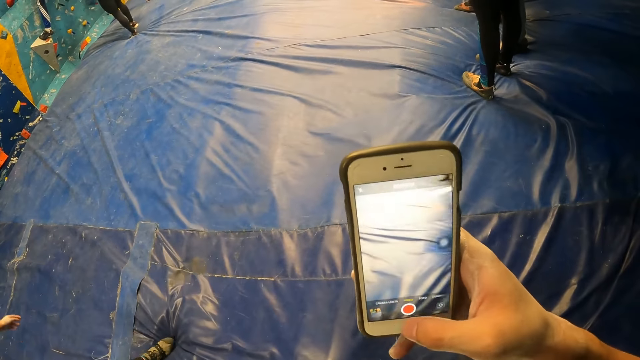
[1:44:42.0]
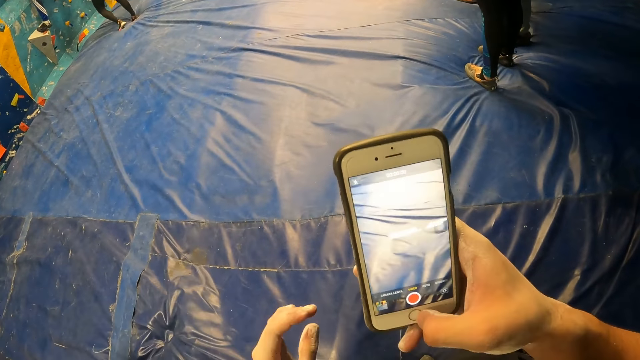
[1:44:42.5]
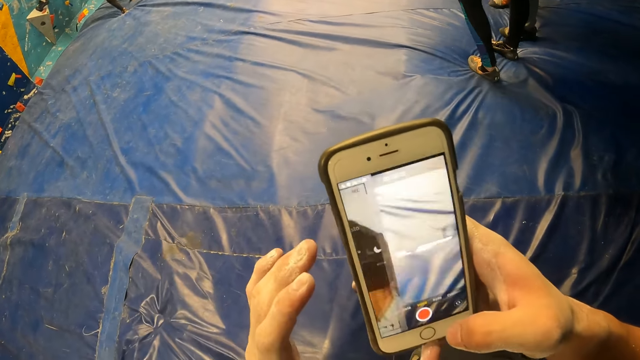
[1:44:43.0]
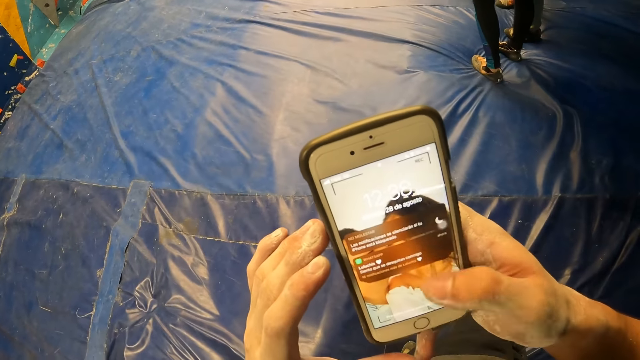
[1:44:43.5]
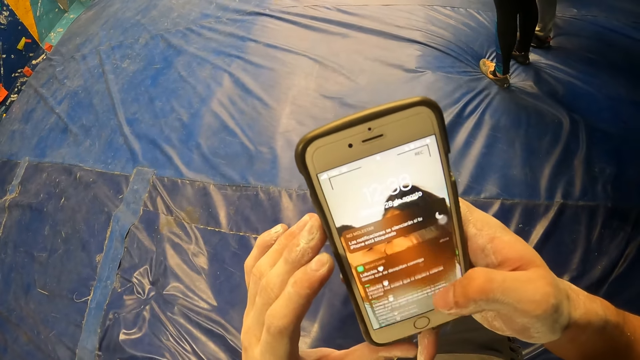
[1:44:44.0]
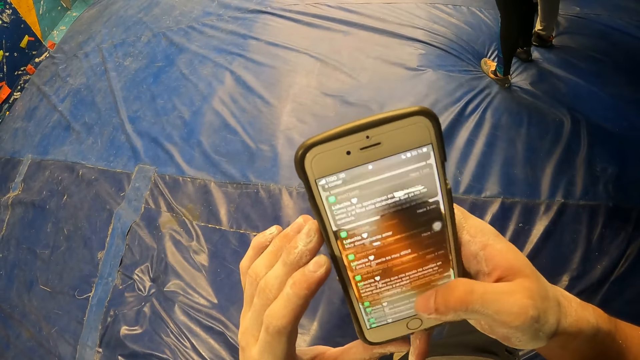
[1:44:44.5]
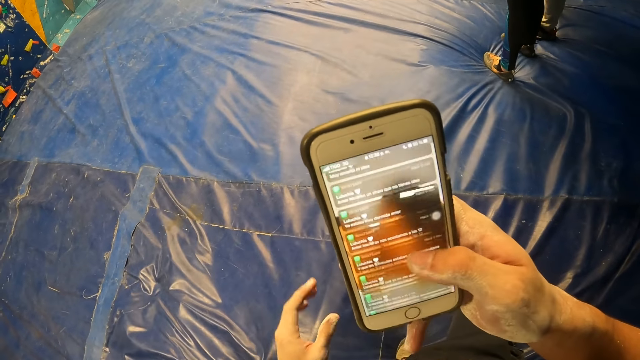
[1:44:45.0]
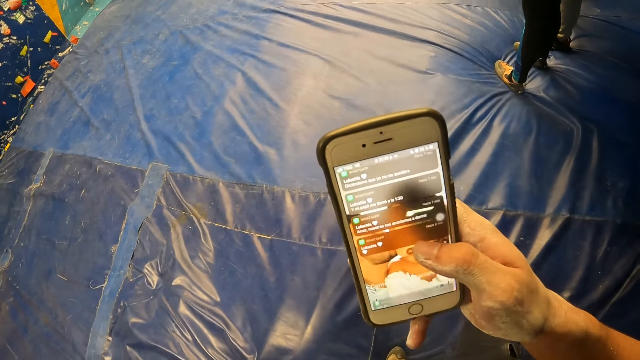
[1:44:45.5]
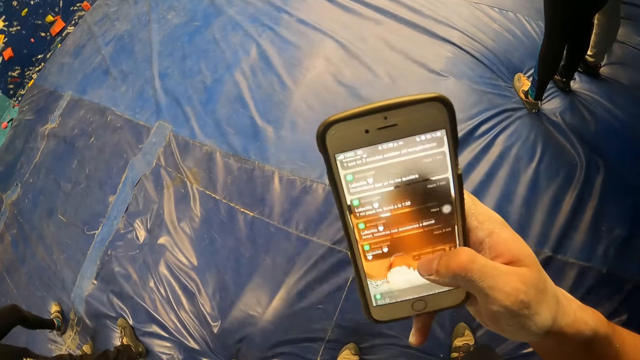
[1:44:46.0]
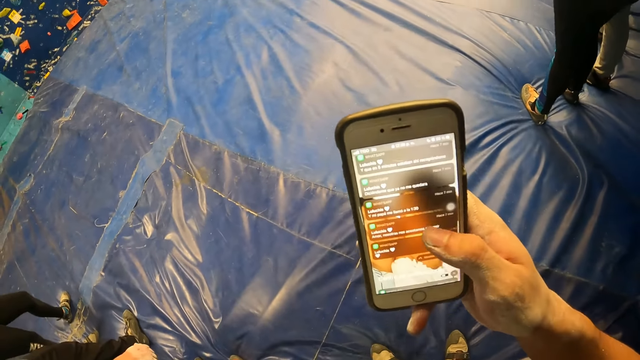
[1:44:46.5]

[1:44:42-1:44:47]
The camera wearer uses a phone.

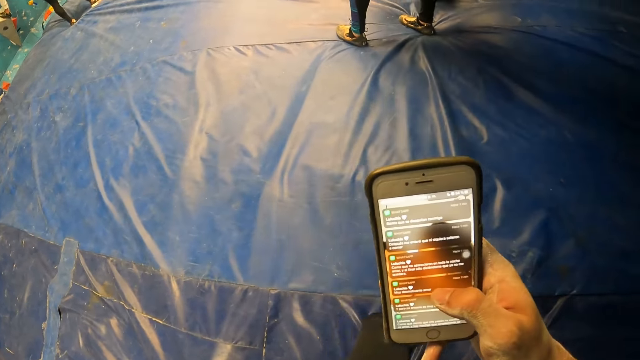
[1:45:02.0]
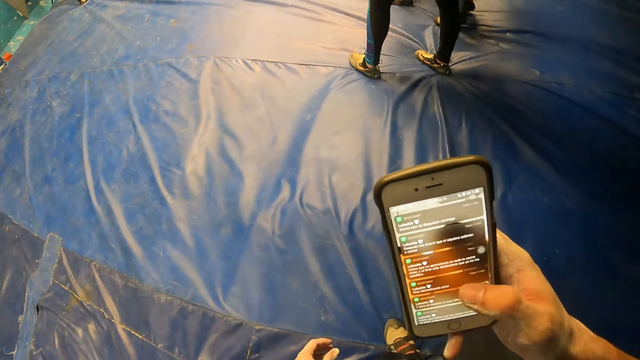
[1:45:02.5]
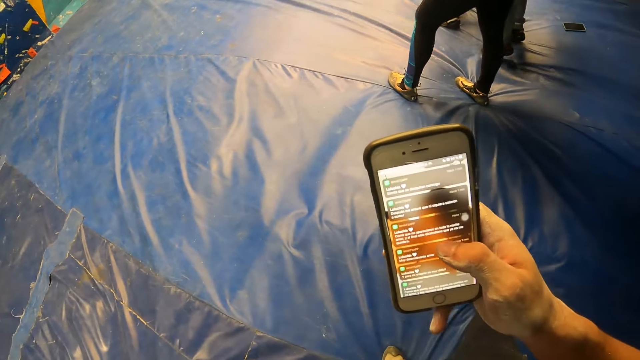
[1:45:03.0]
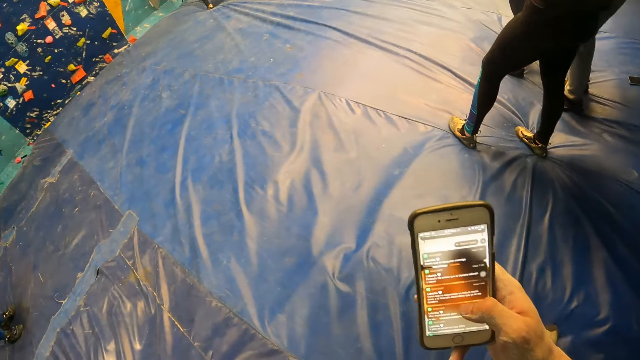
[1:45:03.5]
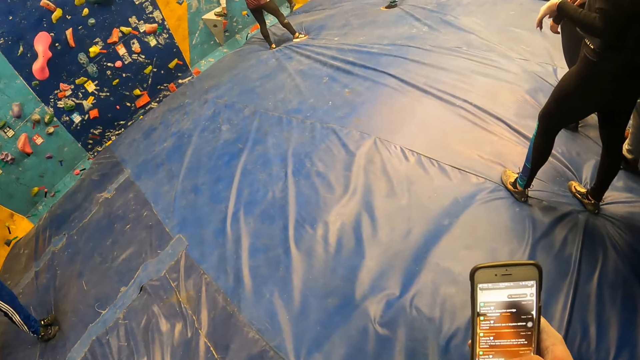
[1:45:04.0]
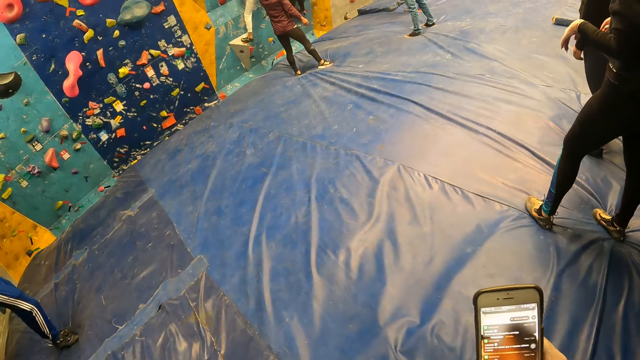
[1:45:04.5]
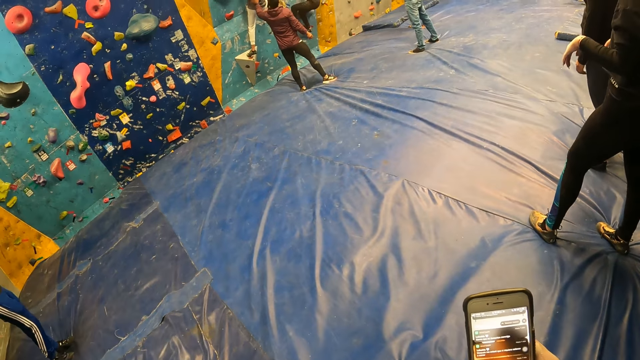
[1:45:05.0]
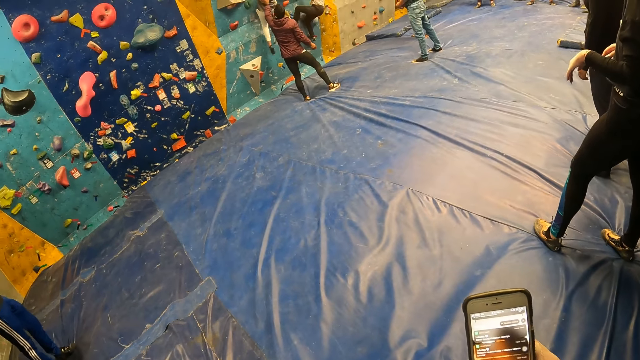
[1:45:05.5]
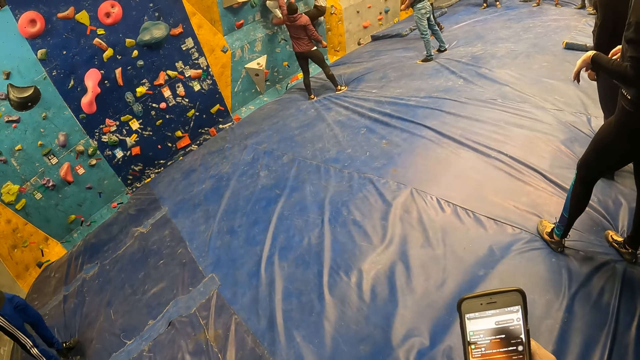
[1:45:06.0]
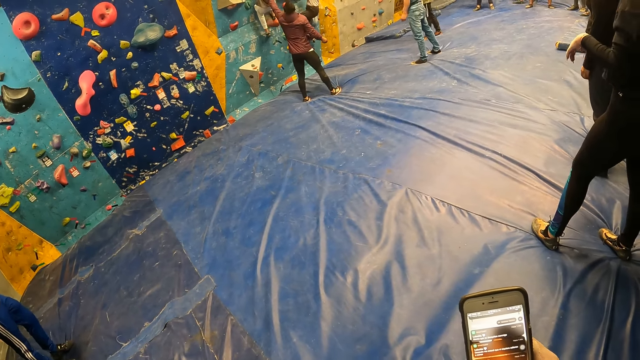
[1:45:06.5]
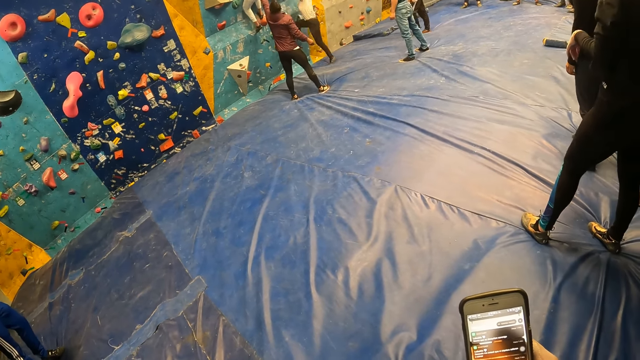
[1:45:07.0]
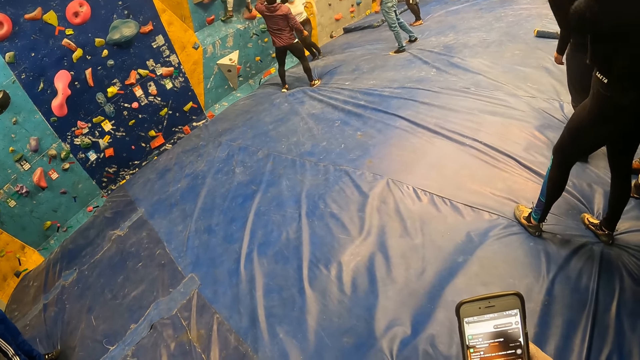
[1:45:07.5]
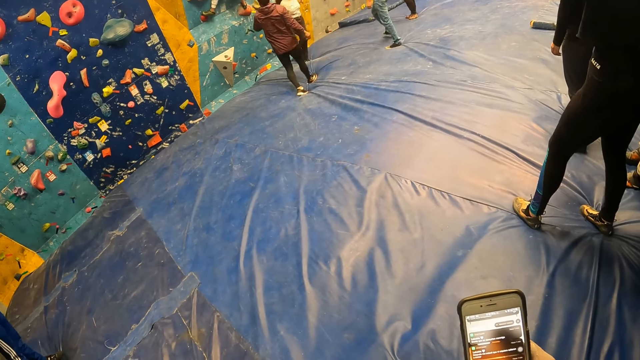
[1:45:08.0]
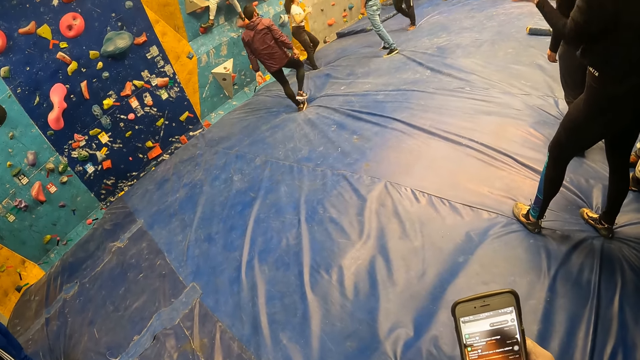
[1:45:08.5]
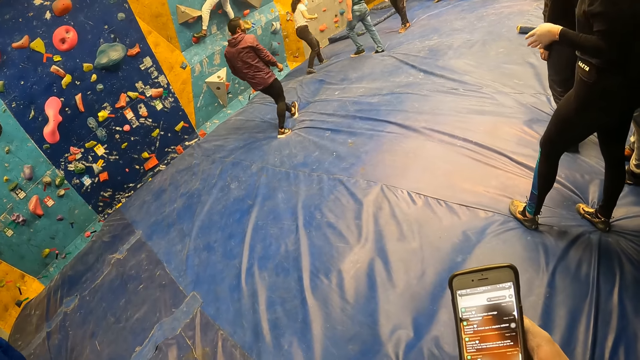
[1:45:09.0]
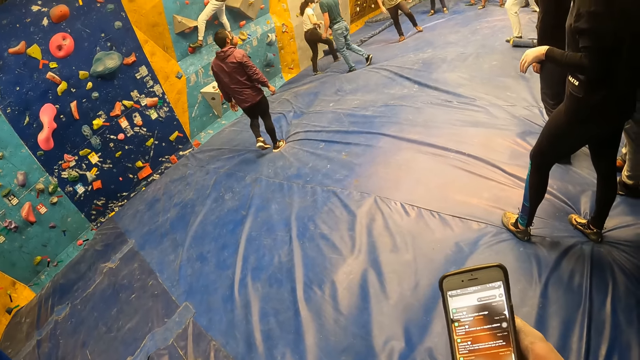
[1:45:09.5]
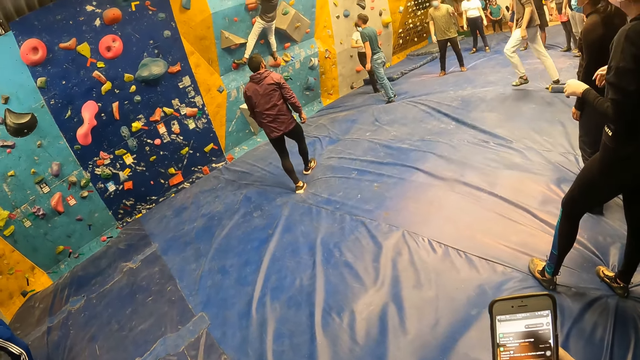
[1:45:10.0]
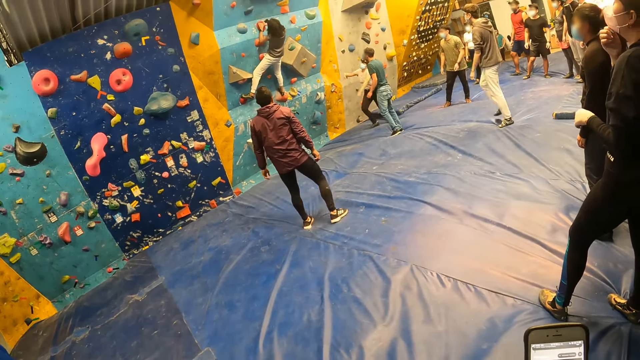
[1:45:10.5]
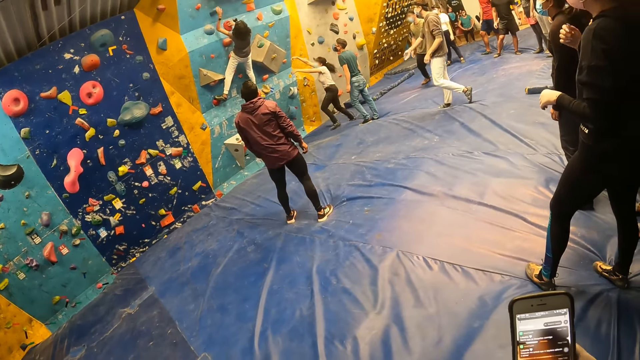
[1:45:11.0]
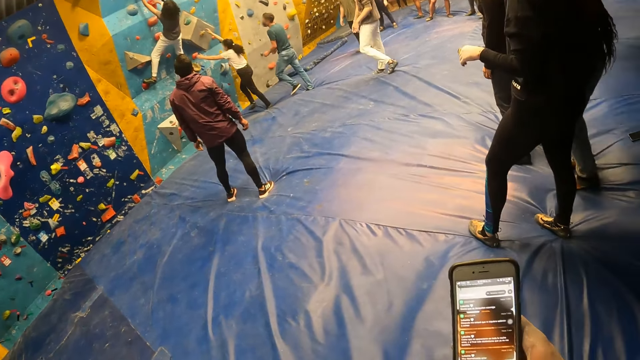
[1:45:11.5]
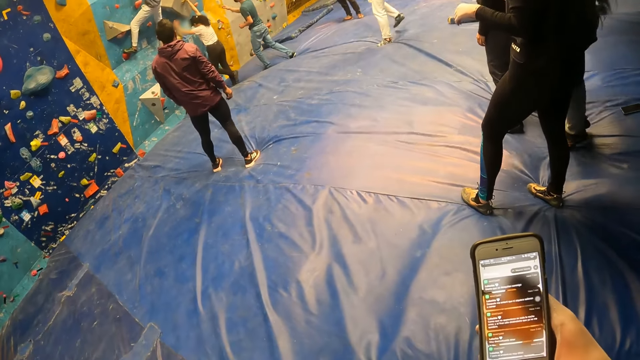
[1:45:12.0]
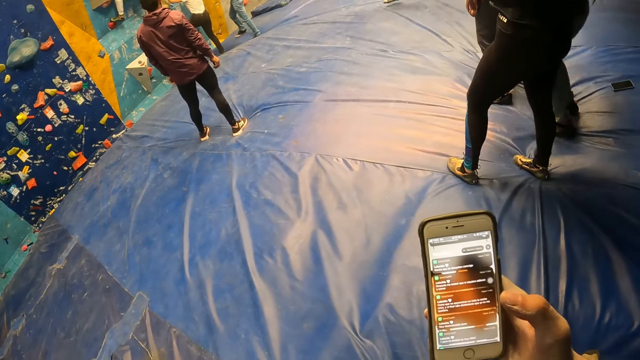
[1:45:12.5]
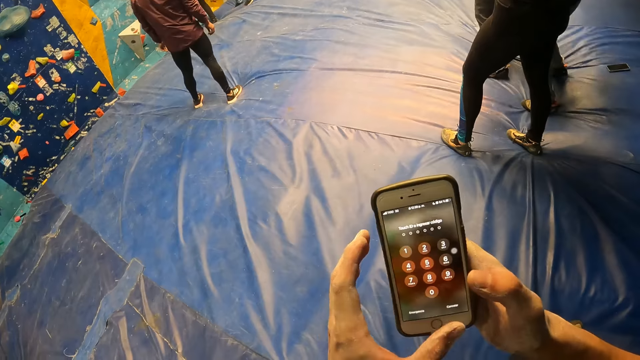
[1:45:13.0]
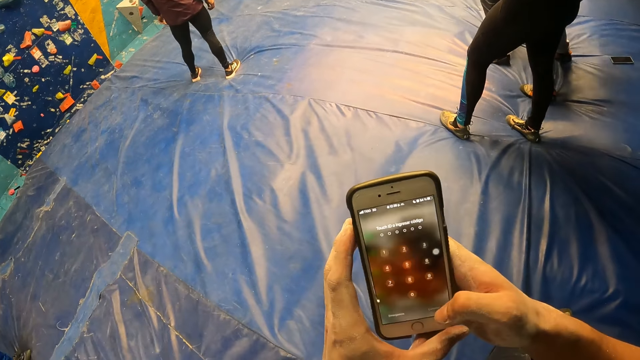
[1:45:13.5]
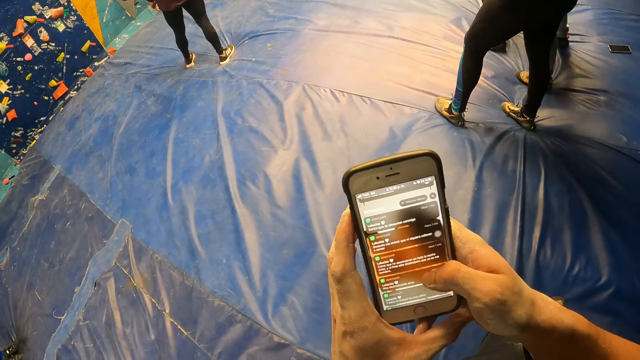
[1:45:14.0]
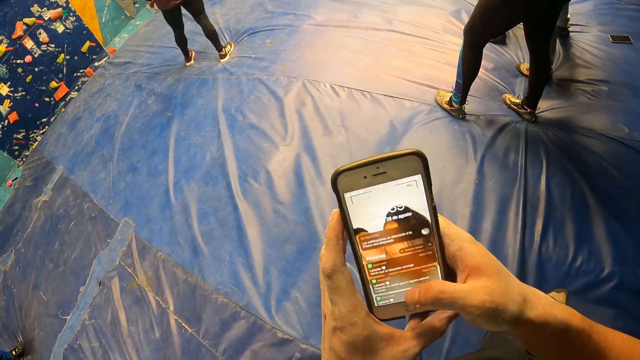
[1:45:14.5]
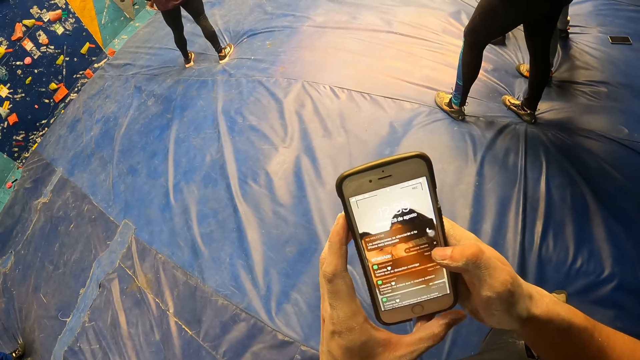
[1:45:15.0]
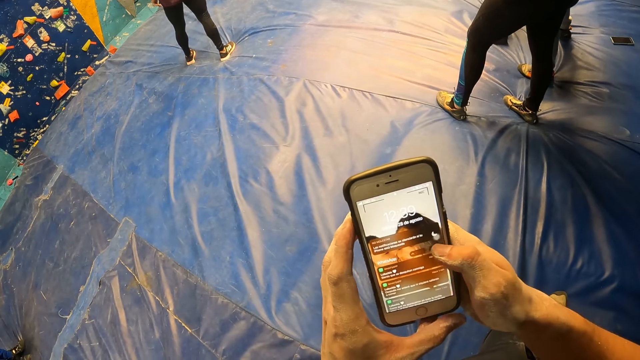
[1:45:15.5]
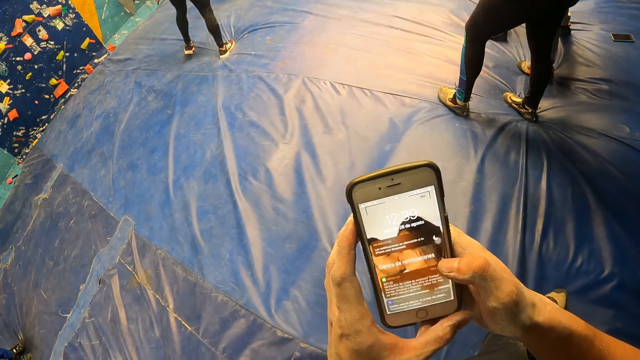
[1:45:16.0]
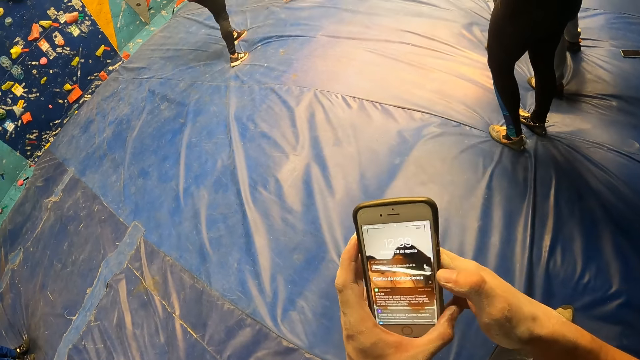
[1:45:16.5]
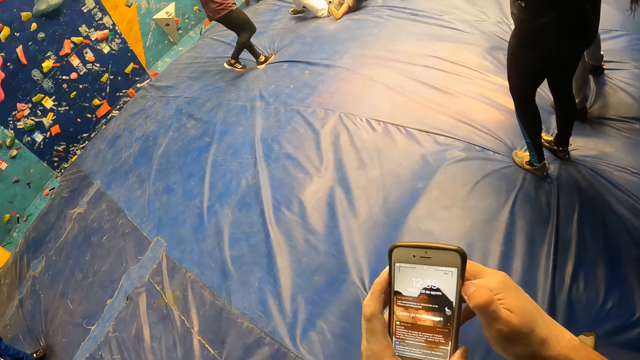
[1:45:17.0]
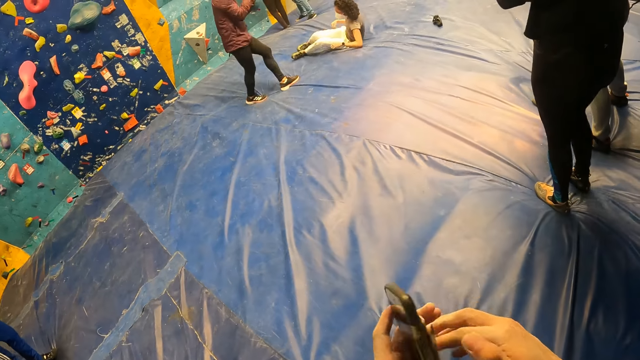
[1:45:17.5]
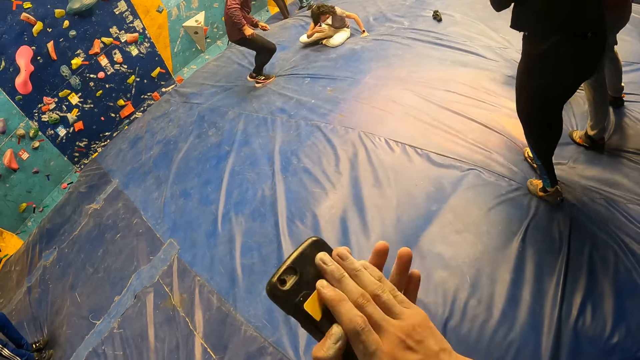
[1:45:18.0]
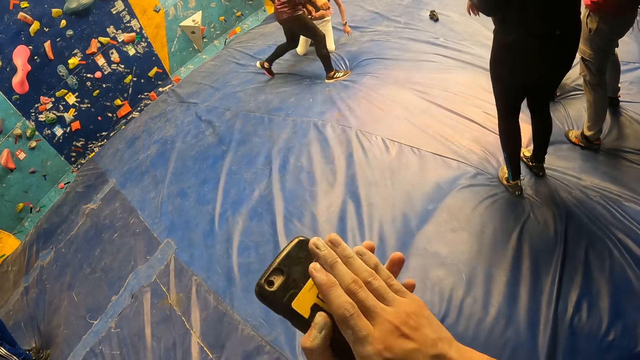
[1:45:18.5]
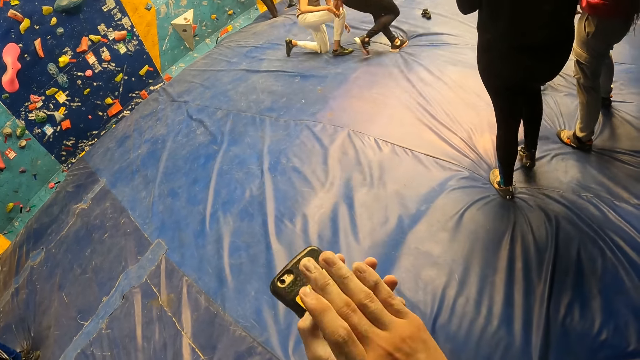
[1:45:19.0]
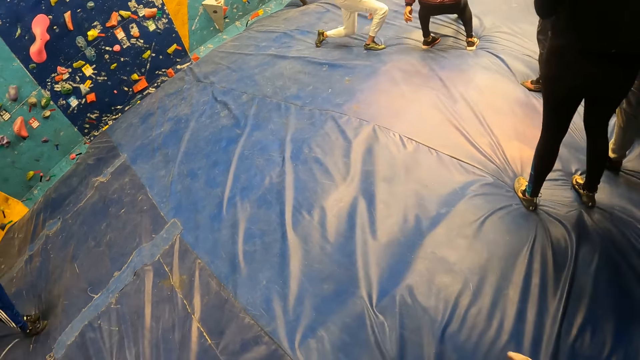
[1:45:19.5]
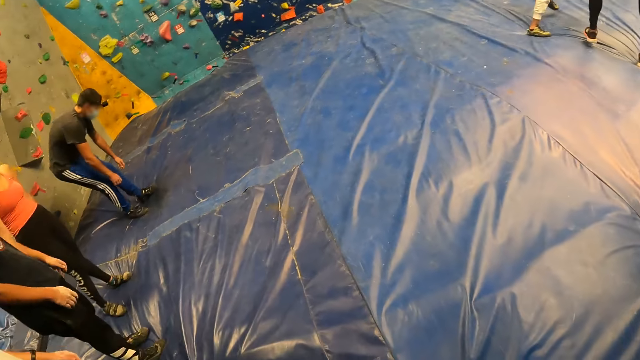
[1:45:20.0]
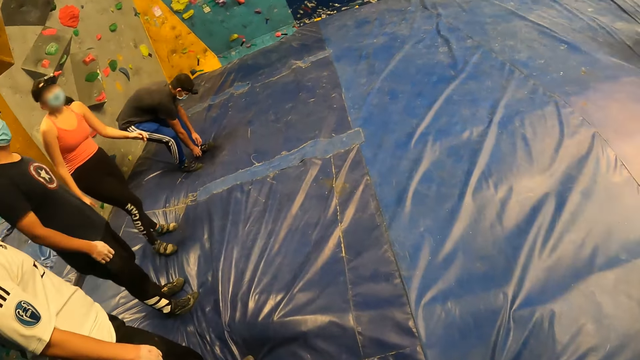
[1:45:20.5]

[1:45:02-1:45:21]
A woman climbs a bouldering wall with her hands and legs. Another woman climbs the bouldering wall with her hands and legs. A man holds the first woman with his left hand. The other woman climbs the bouldering wall with her hands and legs. The camera wearer passes the phone from his right hand to his left hand. He claps his hands. He turns the phone. He looks around the room.
